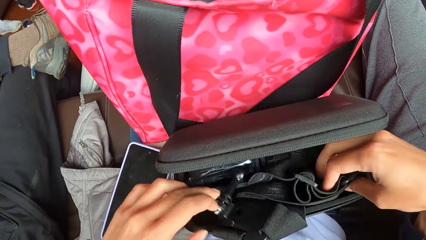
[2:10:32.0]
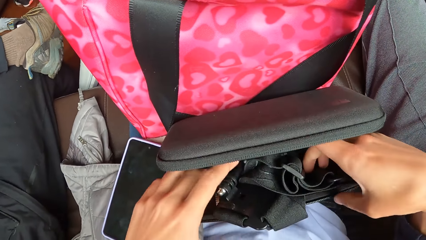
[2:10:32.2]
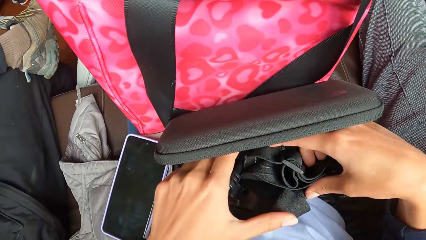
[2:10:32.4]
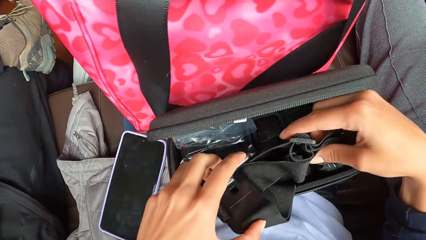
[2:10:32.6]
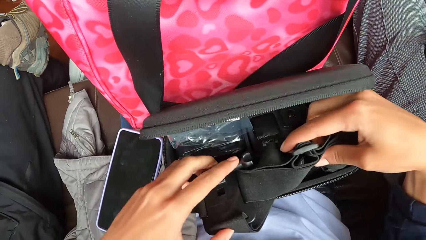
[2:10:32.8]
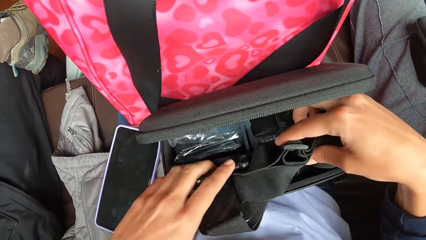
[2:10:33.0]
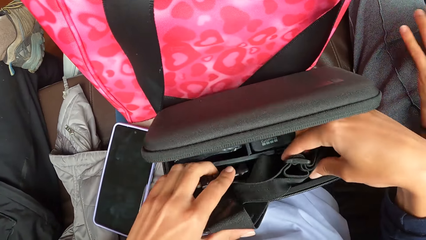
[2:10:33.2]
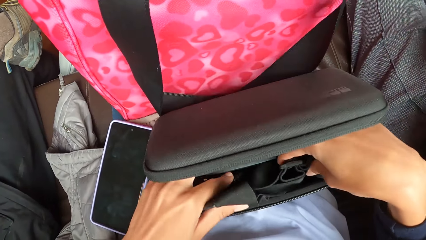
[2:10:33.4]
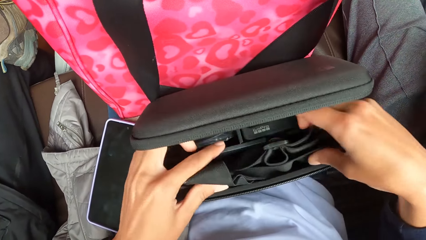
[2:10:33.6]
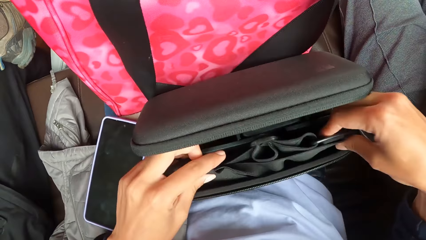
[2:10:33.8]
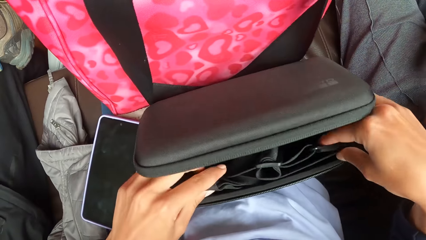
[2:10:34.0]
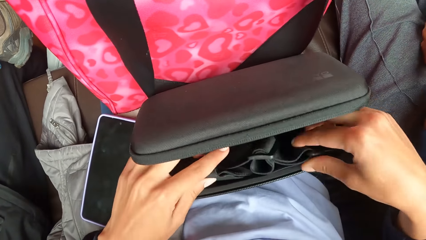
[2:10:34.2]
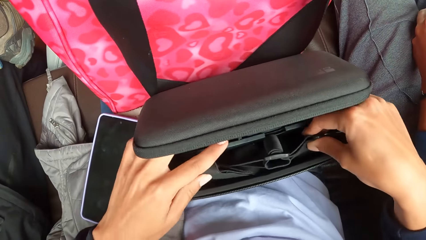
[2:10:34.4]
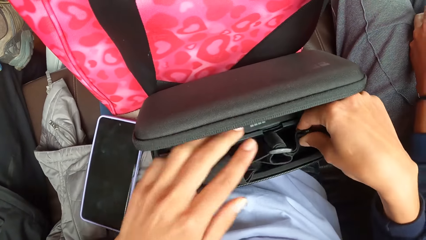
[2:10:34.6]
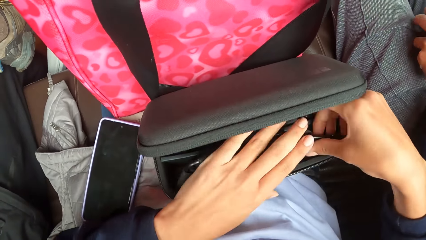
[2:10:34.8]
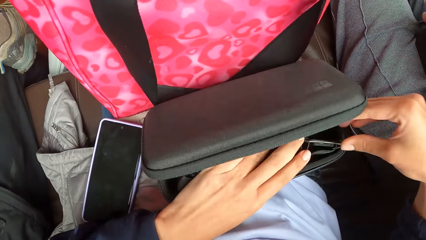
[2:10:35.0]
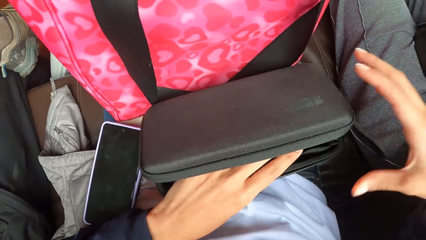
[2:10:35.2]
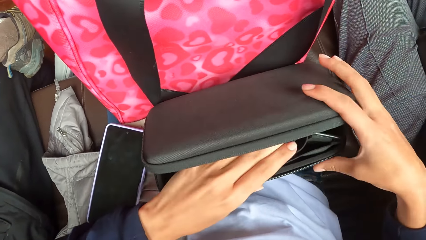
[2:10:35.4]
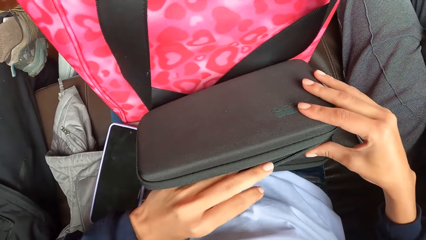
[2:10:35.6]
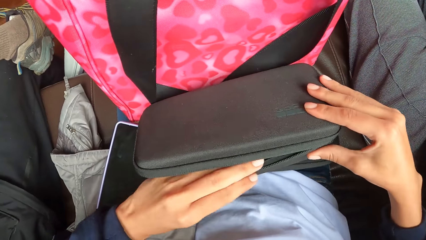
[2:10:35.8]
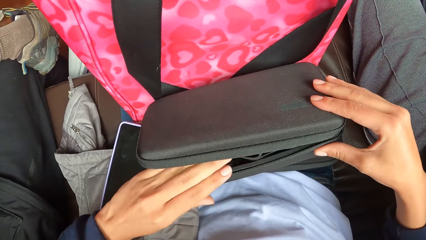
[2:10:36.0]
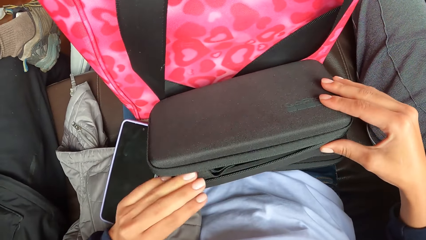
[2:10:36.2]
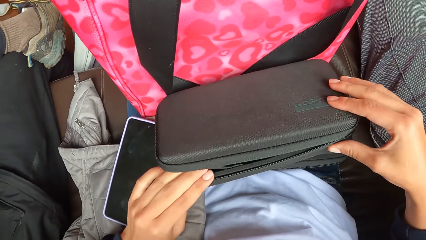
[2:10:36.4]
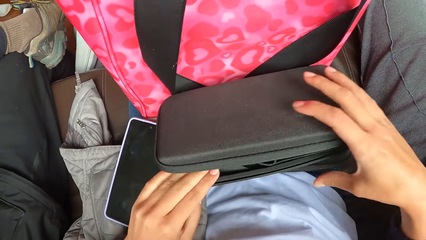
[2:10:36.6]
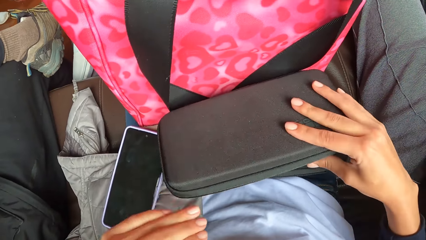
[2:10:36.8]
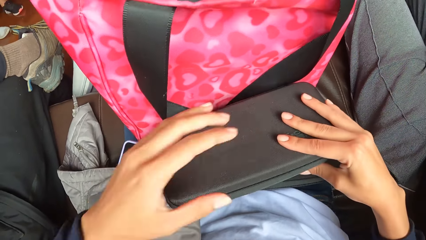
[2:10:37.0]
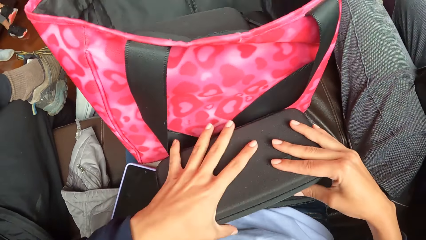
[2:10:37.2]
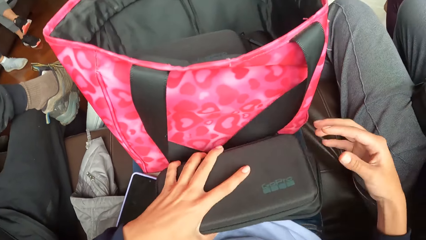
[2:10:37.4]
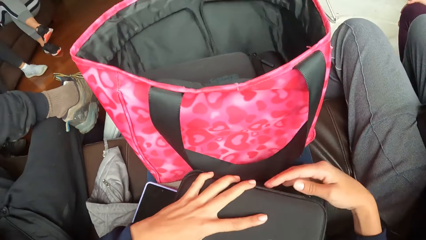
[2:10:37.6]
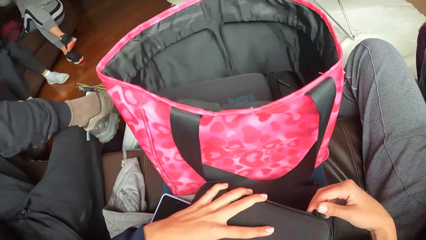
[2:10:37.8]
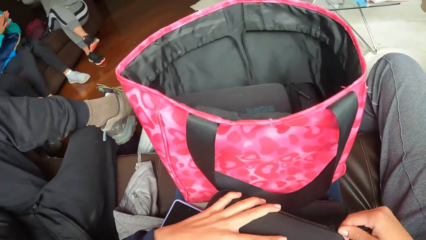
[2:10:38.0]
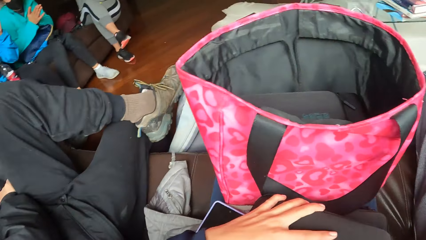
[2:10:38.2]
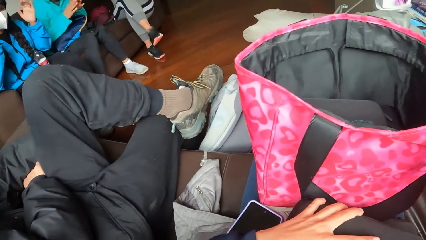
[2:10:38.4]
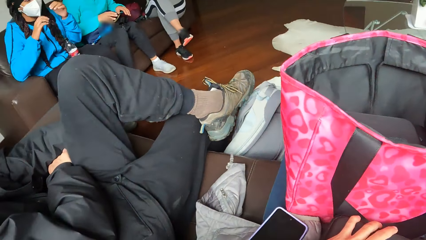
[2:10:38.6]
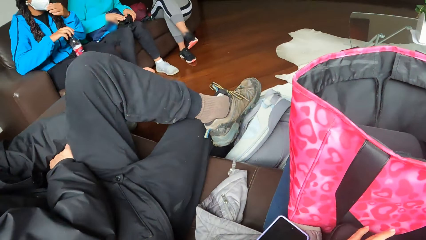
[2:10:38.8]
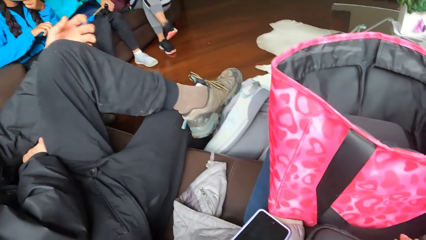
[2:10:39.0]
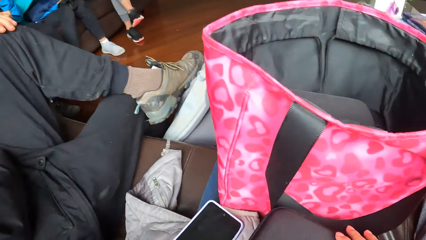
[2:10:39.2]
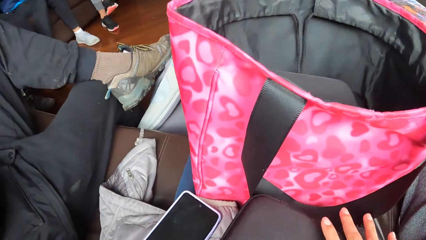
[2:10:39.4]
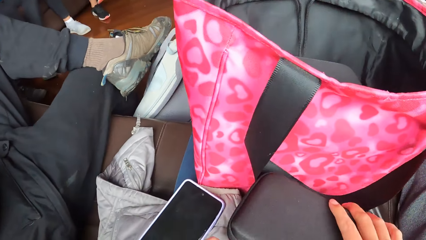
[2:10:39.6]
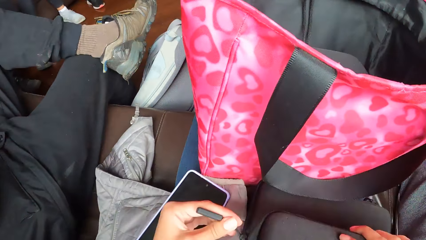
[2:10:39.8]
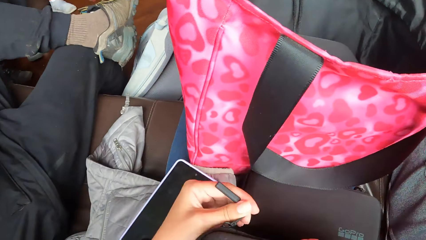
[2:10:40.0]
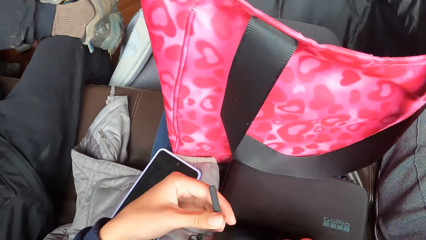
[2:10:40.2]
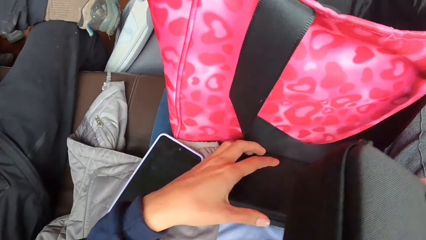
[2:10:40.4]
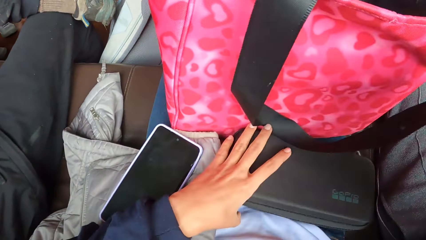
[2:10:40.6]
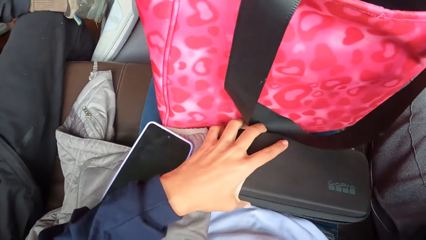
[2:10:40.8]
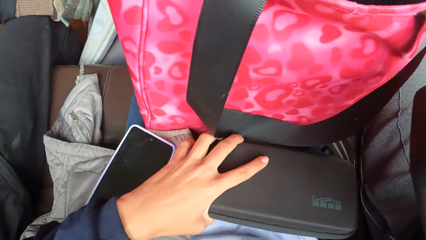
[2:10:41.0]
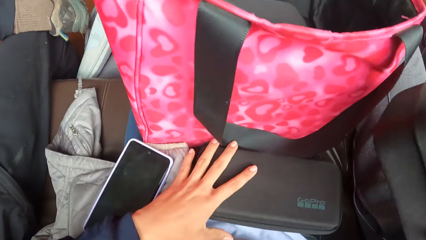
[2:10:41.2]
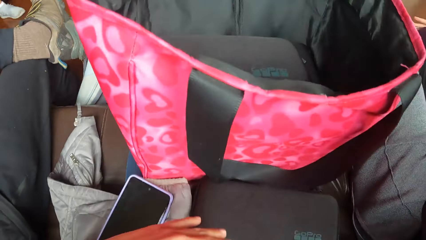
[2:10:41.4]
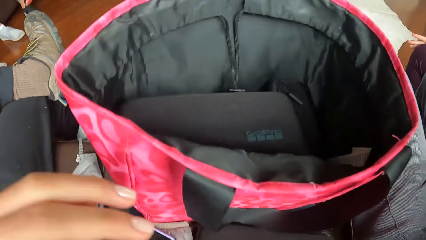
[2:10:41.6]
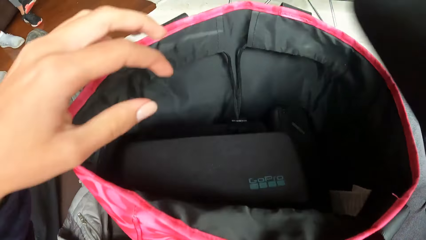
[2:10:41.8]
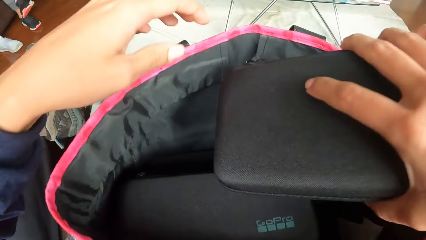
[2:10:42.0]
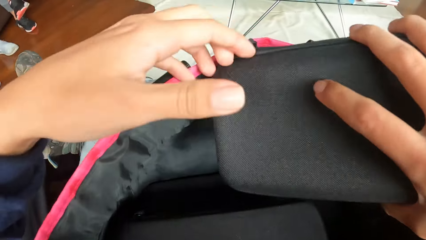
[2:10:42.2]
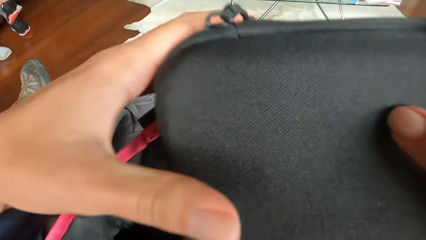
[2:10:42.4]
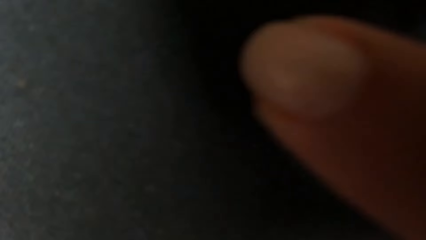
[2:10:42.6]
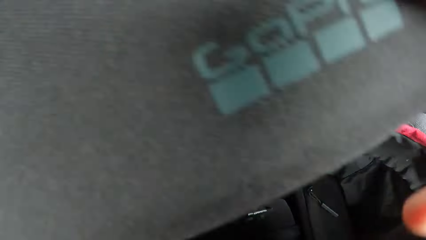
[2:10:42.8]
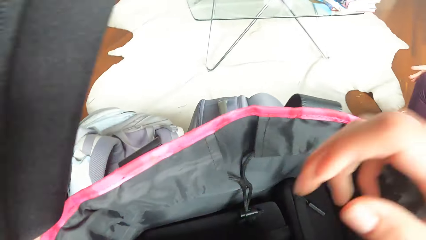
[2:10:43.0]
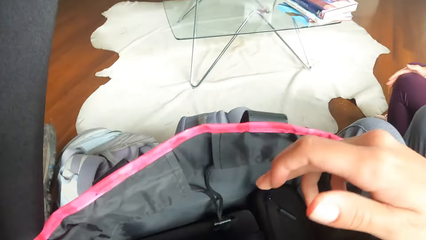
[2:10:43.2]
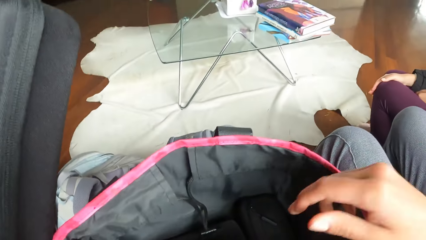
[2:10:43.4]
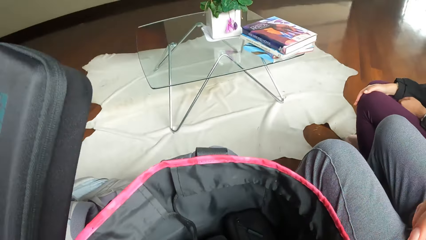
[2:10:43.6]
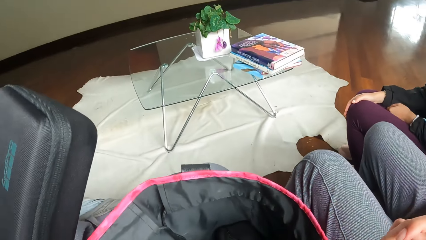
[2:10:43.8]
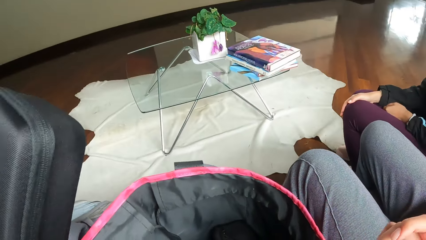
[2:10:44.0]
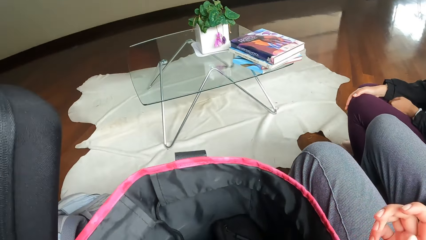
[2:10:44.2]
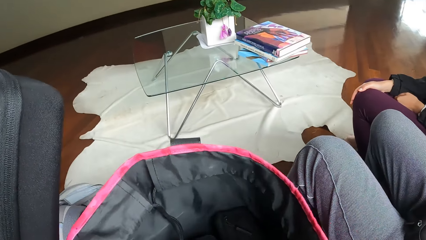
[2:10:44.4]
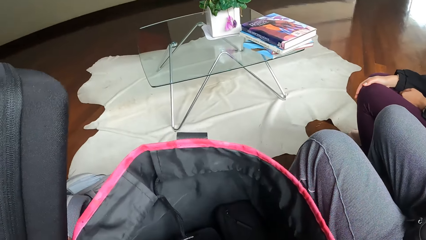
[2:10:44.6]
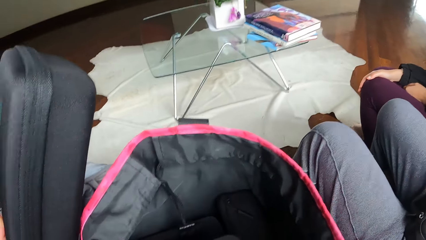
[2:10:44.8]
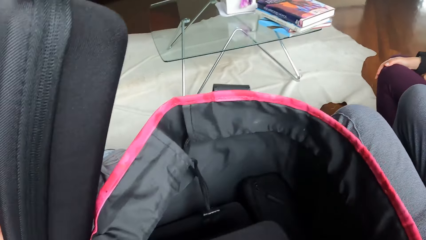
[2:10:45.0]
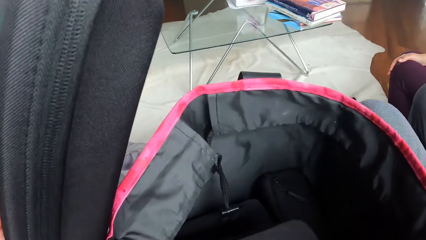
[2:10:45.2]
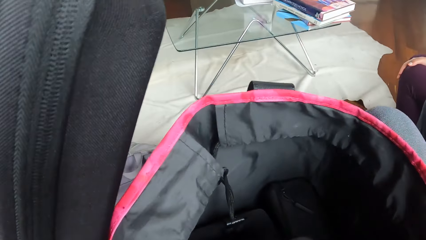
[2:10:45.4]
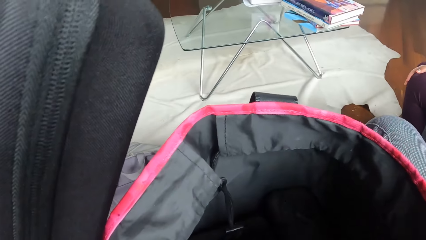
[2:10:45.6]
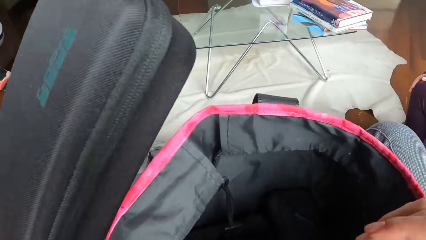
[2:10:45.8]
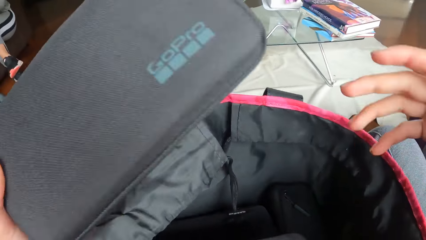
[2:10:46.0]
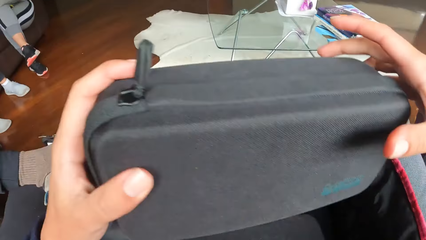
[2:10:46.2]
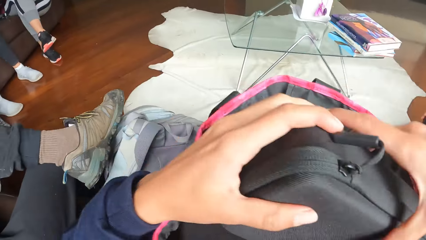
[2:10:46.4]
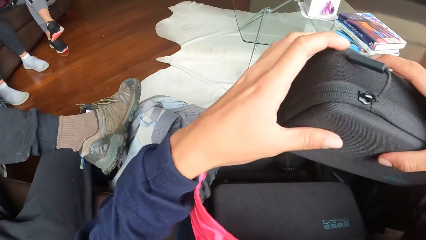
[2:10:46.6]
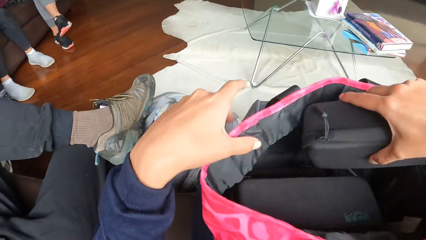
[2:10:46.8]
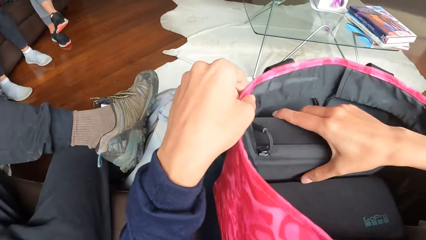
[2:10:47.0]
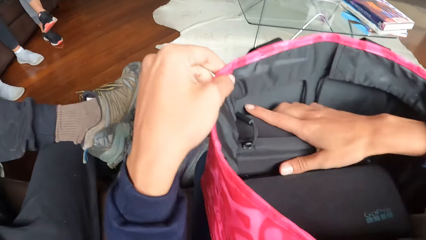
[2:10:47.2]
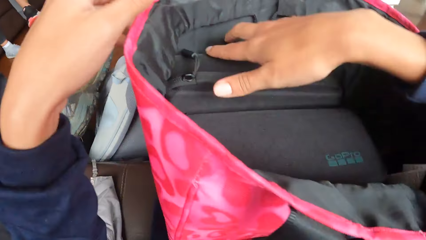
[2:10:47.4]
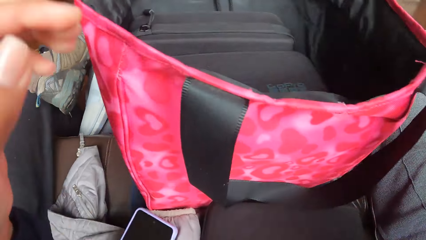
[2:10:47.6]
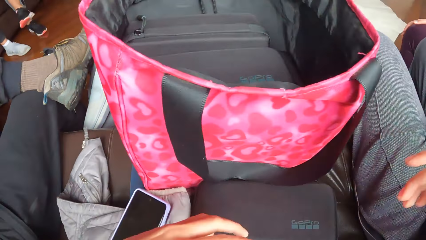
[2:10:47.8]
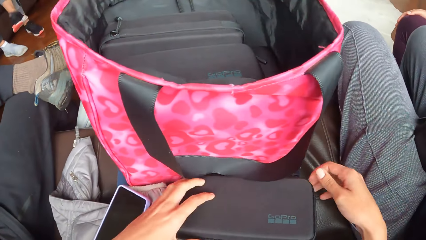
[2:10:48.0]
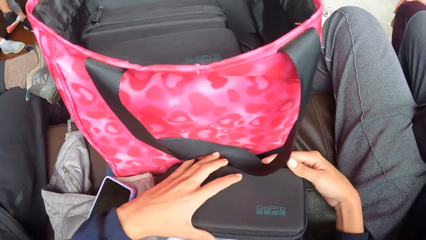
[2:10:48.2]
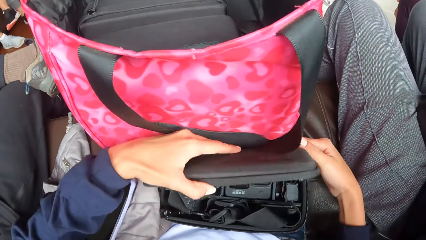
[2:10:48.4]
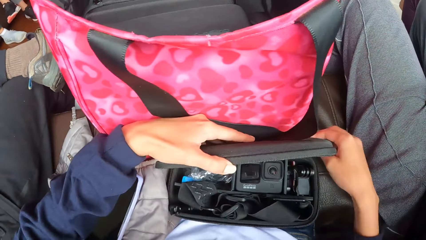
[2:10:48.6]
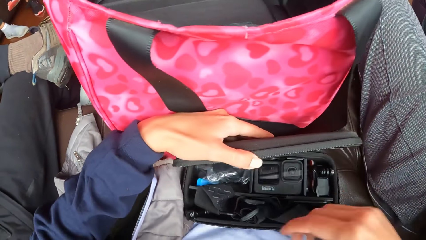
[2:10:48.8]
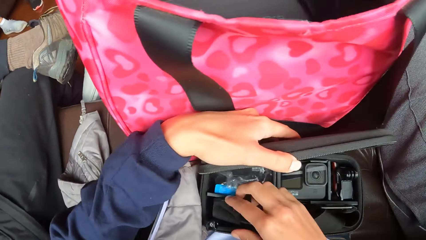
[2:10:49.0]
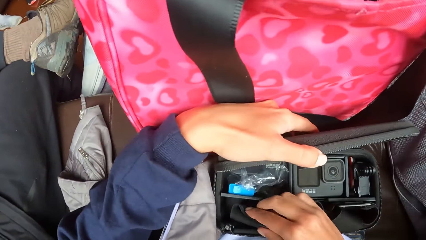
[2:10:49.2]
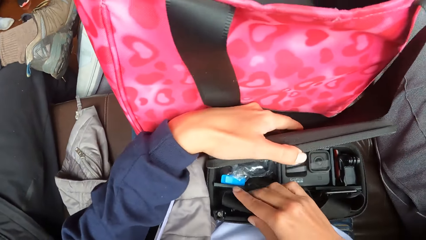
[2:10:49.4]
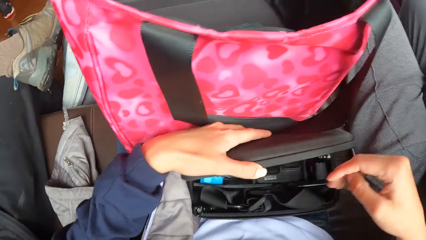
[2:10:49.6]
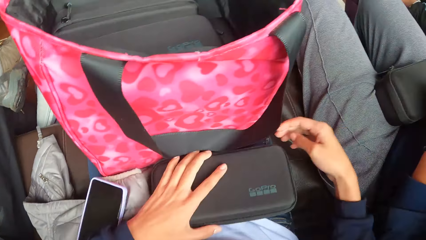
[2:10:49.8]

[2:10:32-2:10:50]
The camera wearer puts the strap inside the bag. She closes the camera bag or case. She zips the camera case on her thigh with her right hand. She zips the camera case on her thigh with her left hand. She picks up the camera case from her thigh with her right hand. She adjusts the camera case on her thigh with her left hand. She passes the camera case in her right hand to her left hand. She transfers the camera bag from her left hand to her right hand. She puts the camera bag into a bag with her right hand. She opens the camera bag with her left hand. She touches the strap of the camera bag with her right hand.
